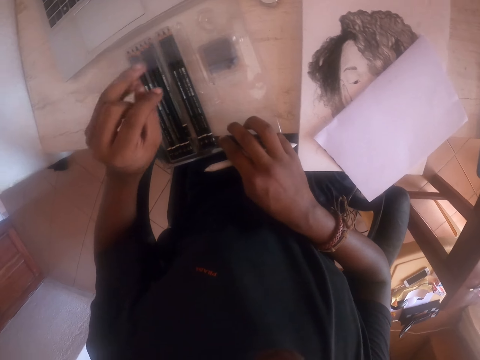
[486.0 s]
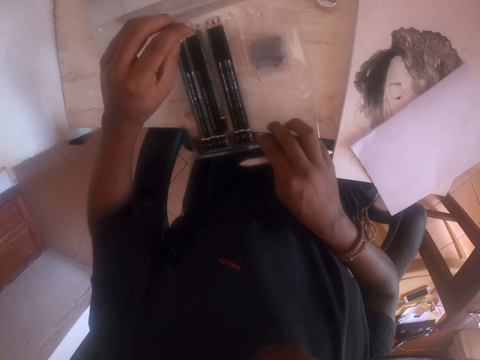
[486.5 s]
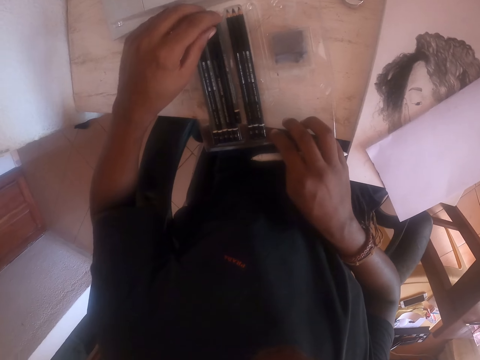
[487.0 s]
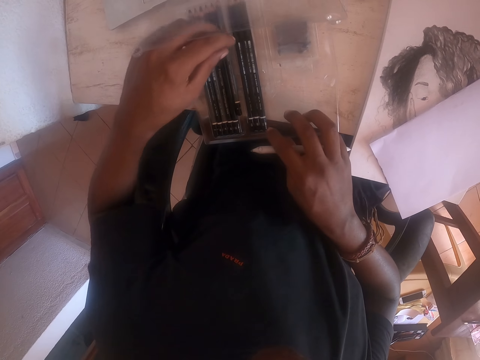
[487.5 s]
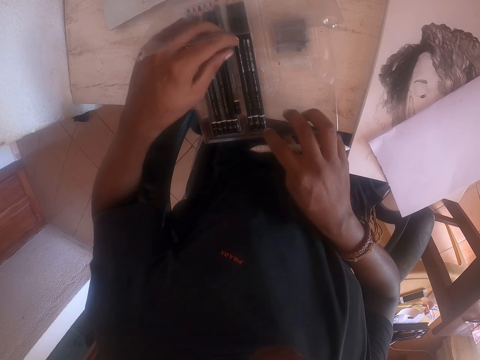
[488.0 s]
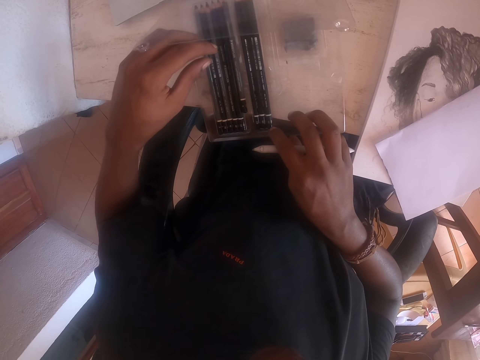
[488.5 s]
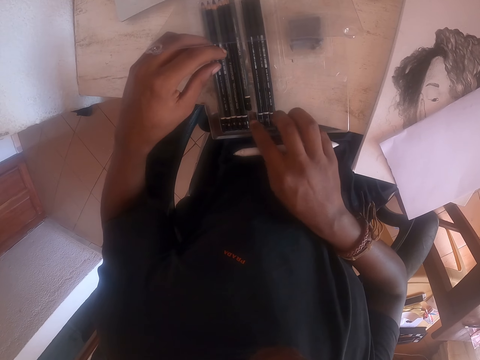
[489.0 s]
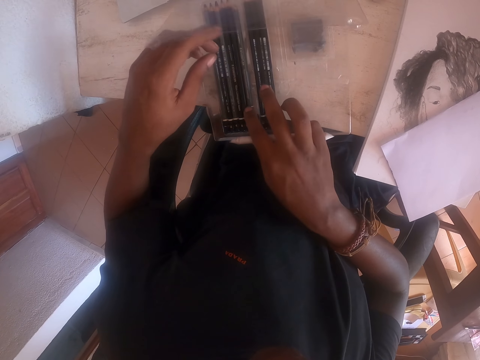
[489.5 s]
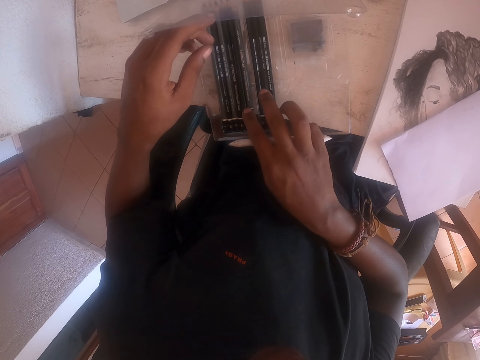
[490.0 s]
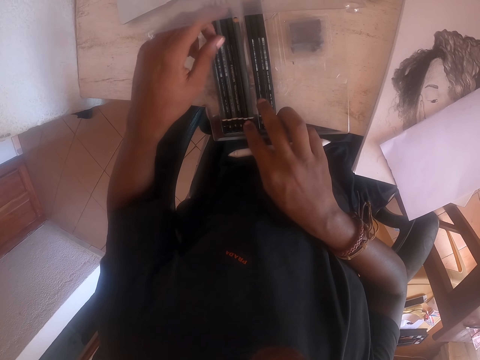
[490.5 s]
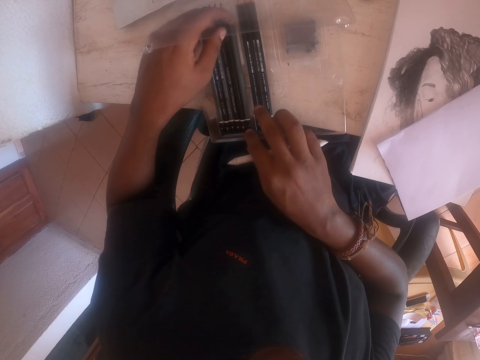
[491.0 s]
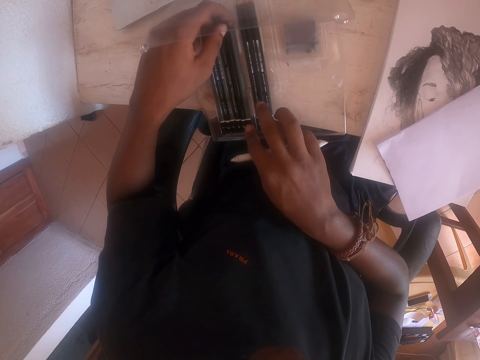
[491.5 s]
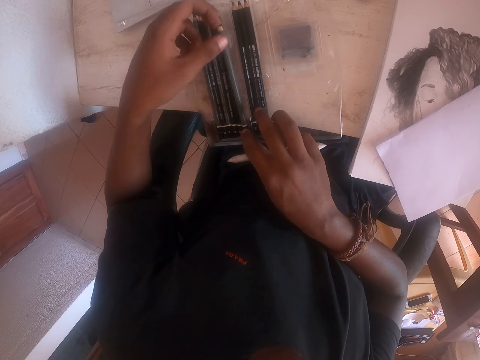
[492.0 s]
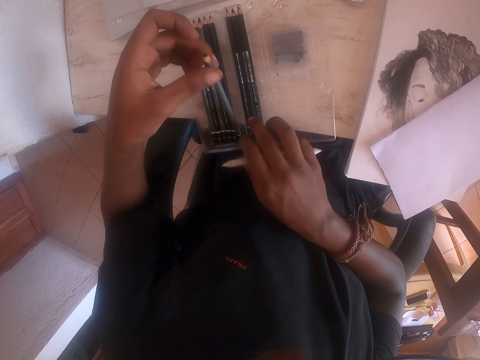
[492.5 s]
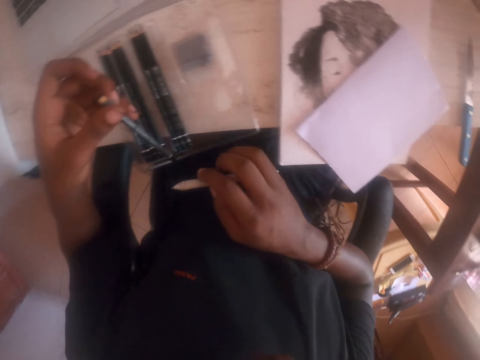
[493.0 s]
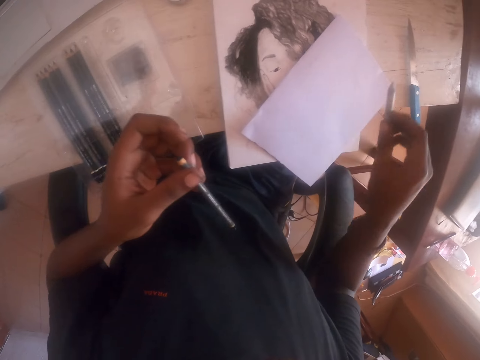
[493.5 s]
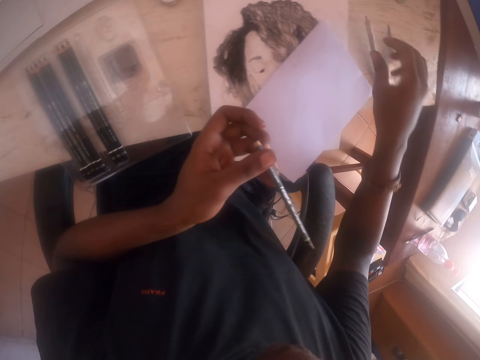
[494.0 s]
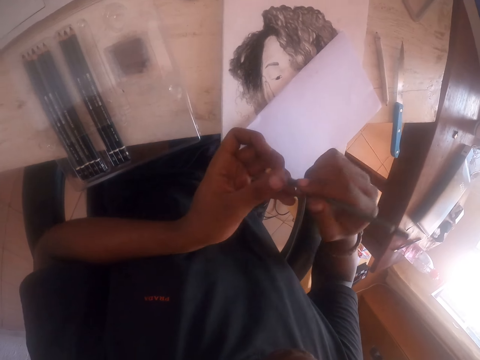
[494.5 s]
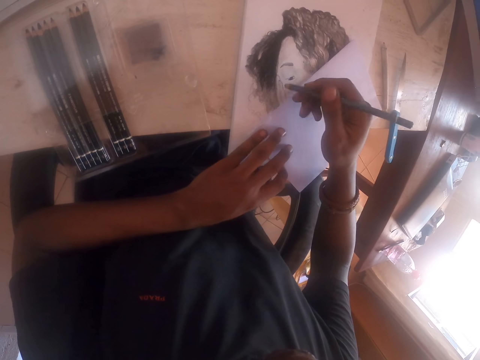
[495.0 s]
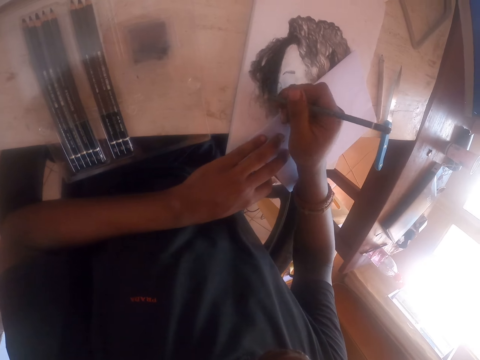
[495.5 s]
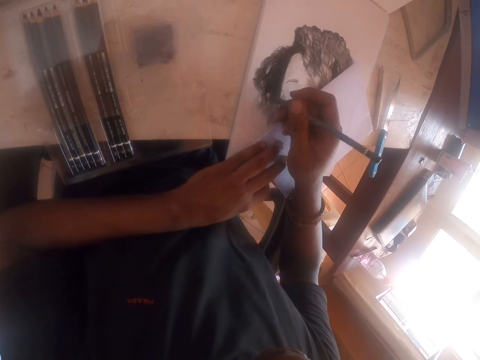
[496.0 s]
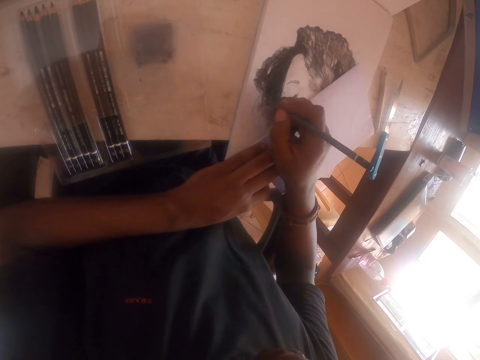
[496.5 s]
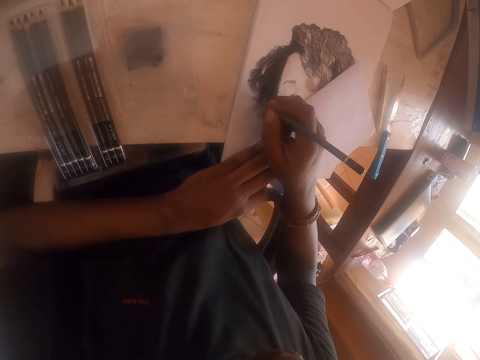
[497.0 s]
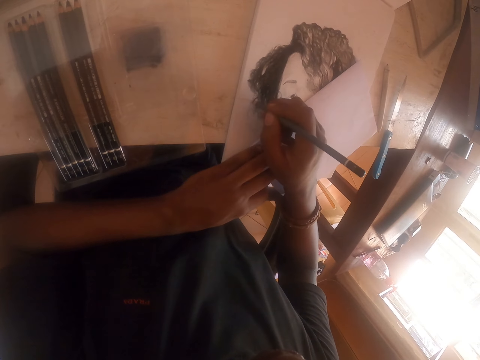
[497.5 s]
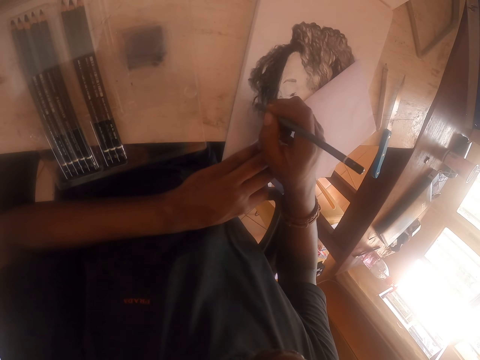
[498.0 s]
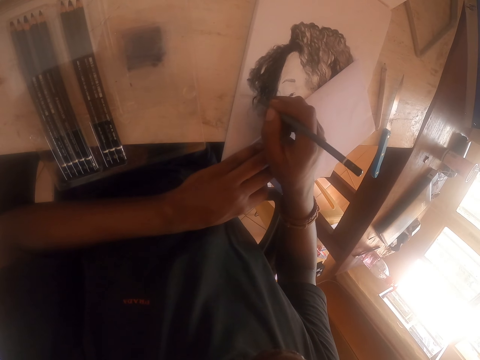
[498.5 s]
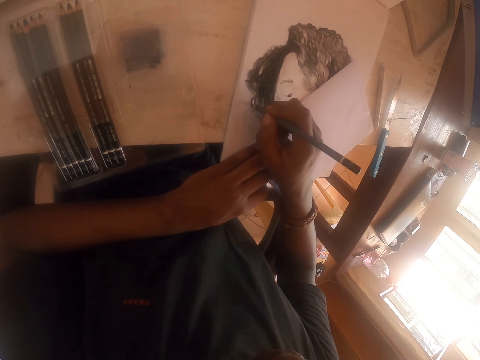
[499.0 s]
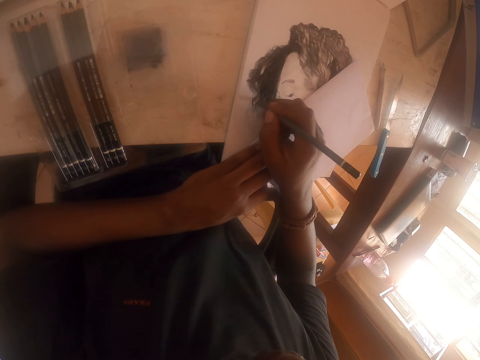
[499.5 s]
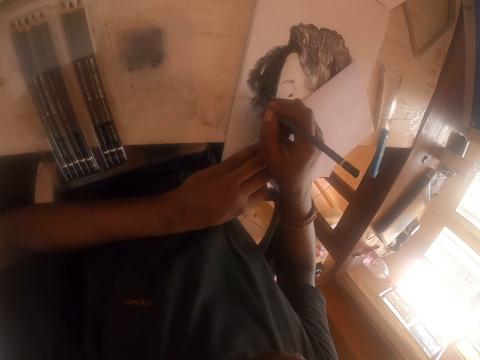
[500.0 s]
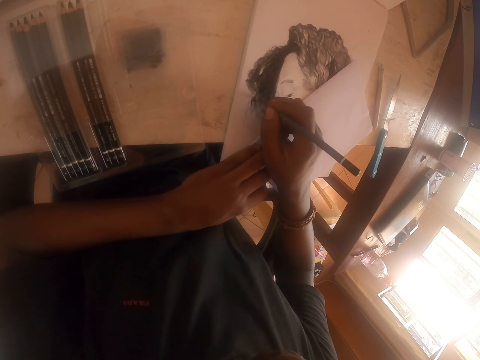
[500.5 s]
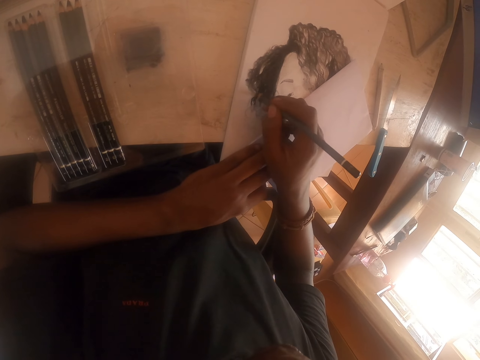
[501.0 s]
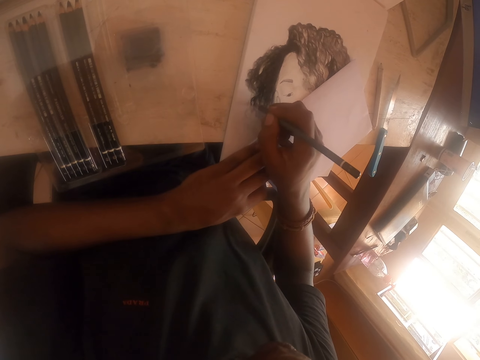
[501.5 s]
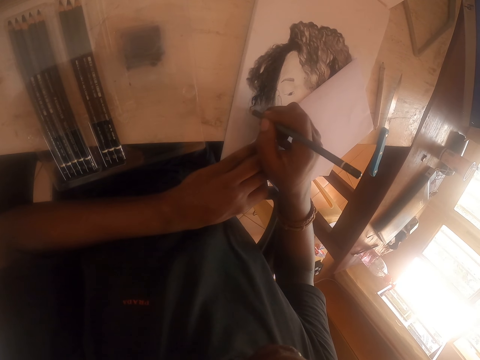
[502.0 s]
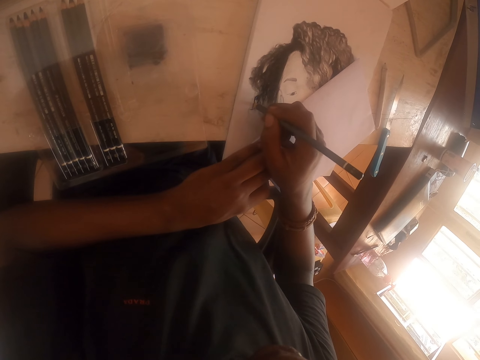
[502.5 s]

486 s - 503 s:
The camera wearer picks up the pencil. They drop the pencil. They pick up the pencil. They transfer the pencil to the right hand. They draw an image on the paper.

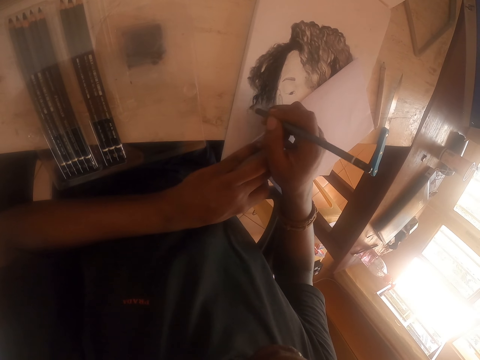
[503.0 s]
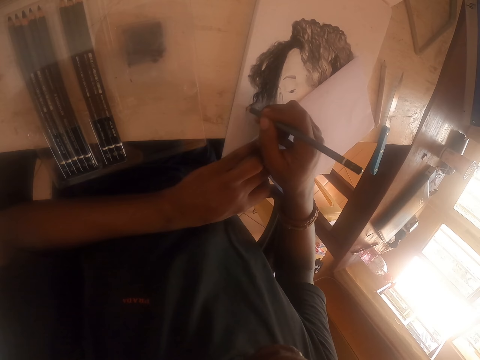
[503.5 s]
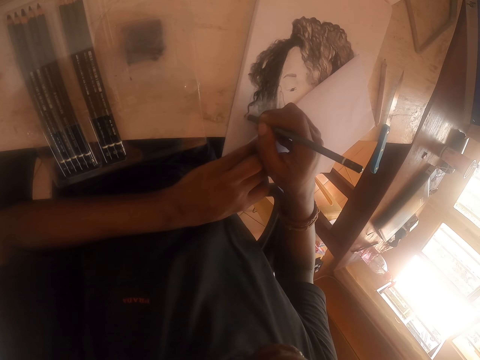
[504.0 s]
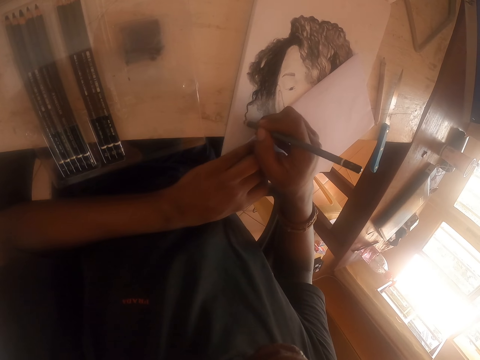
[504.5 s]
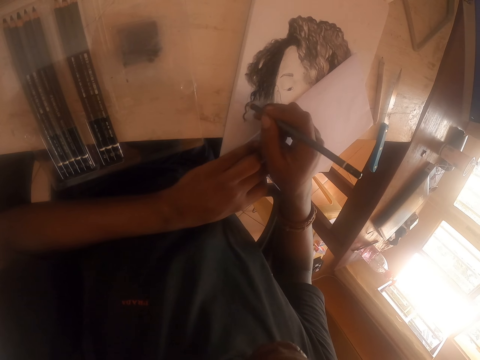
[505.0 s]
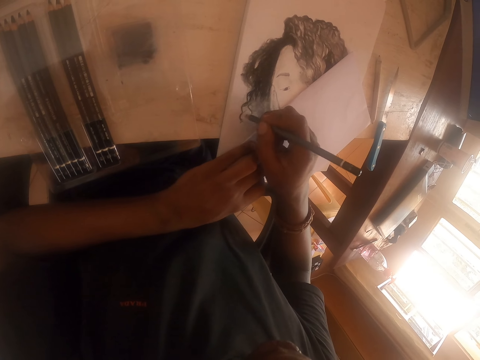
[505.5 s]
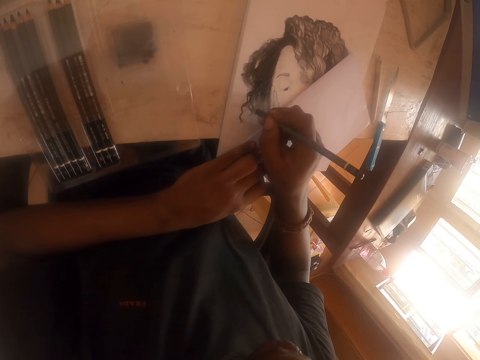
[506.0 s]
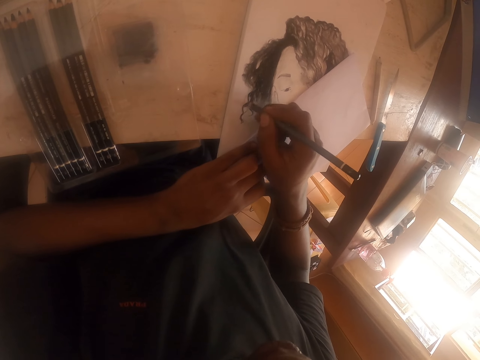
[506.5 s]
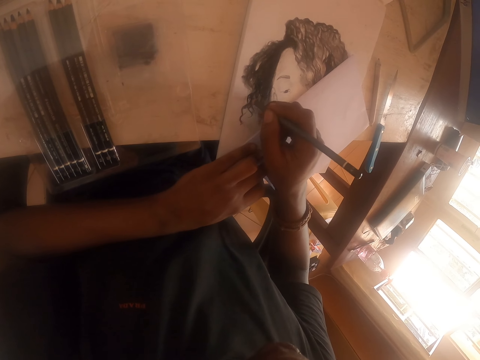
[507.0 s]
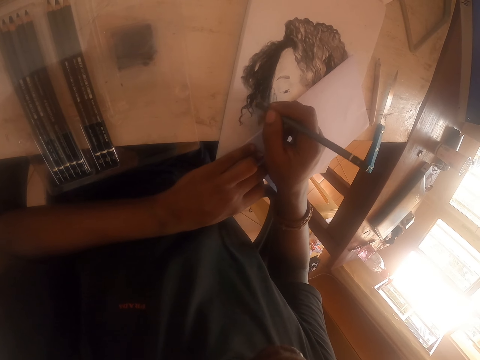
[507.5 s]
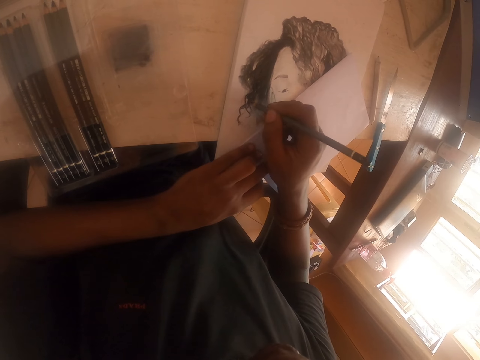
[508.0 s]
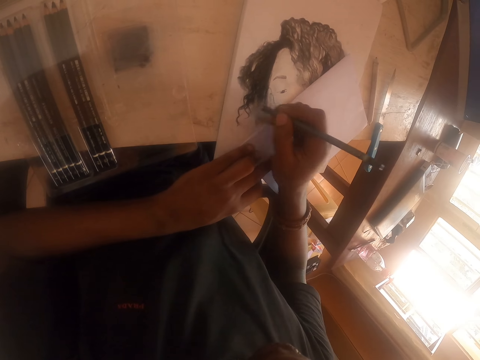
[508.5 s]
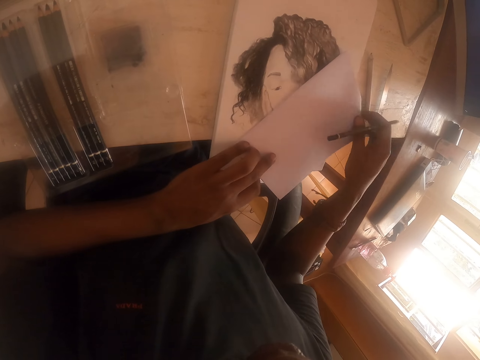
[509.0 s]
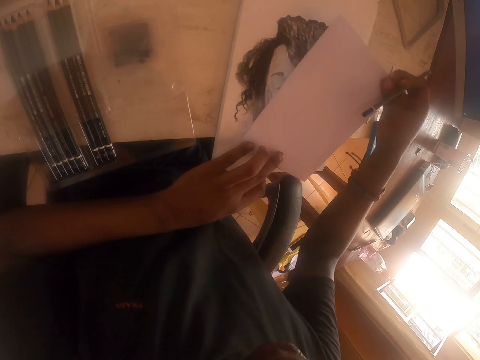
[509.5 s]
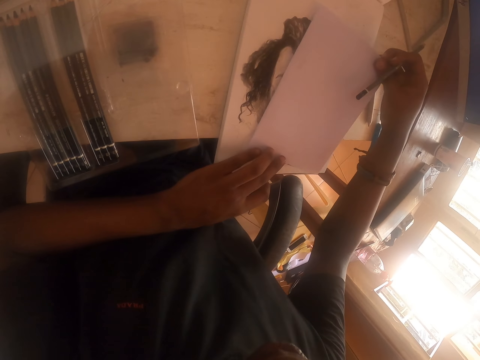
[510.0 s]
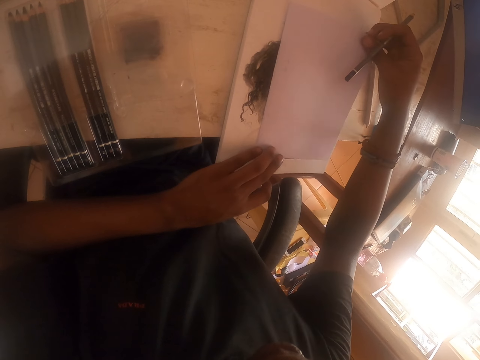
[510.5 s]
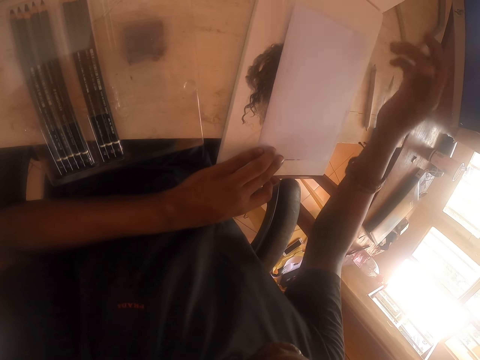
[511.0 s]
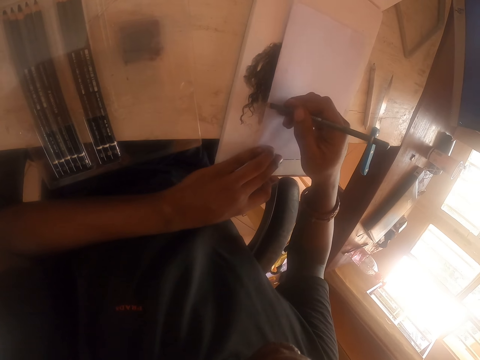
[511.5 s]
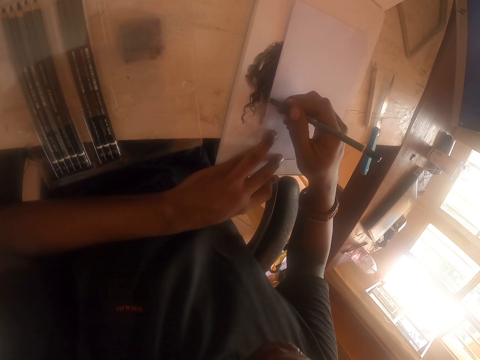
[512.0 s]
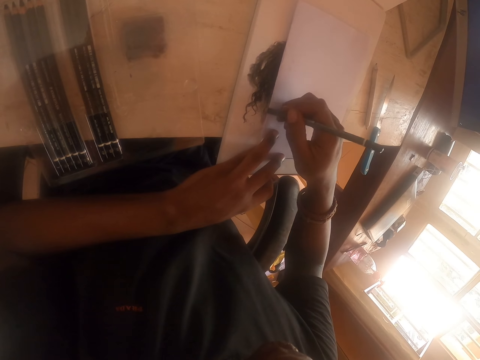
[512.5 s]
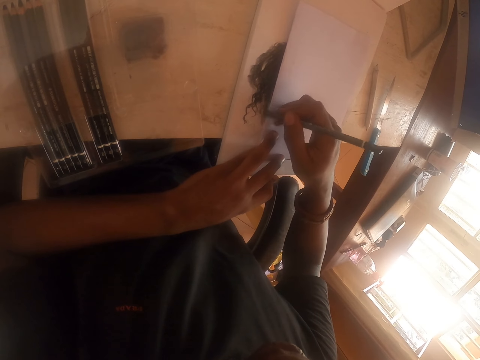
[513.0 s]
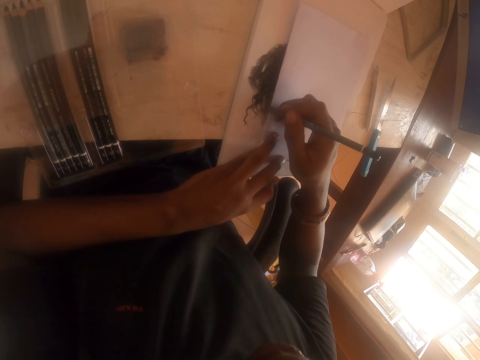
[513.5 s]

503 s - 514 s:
The camera wearer adjusts the piece of paper. They move the paper. They draw an image on the paper.
